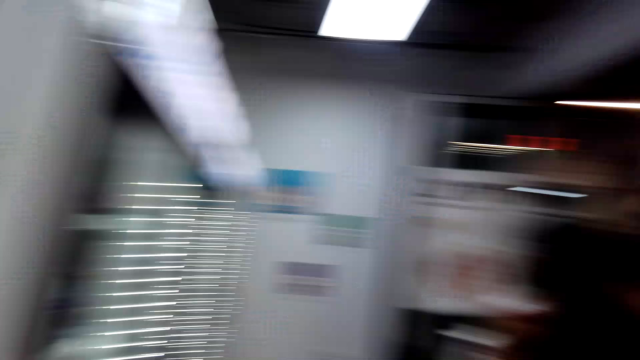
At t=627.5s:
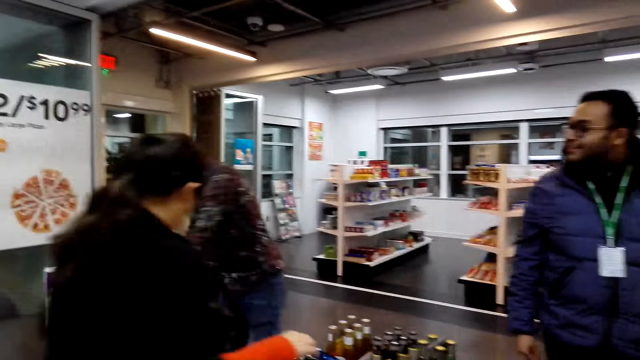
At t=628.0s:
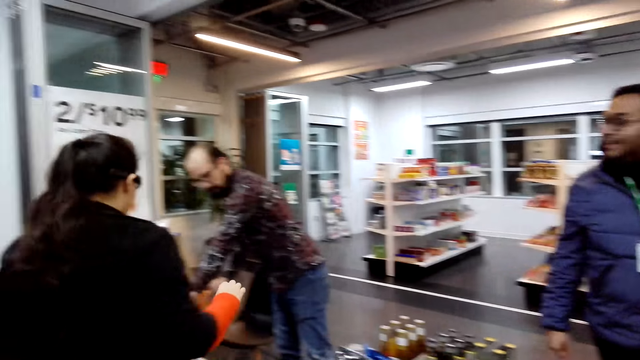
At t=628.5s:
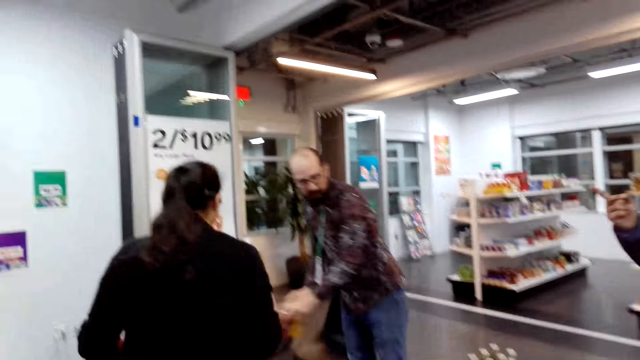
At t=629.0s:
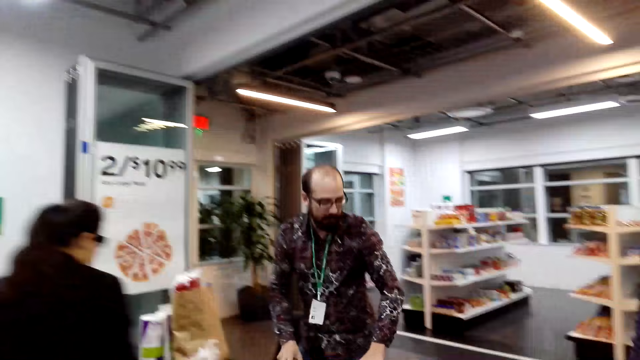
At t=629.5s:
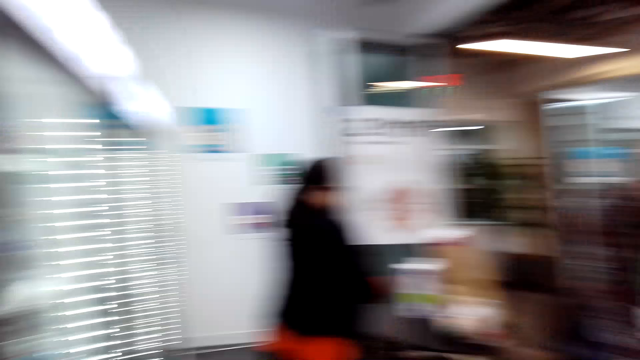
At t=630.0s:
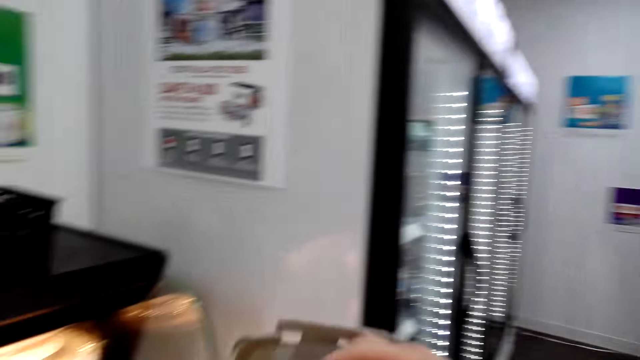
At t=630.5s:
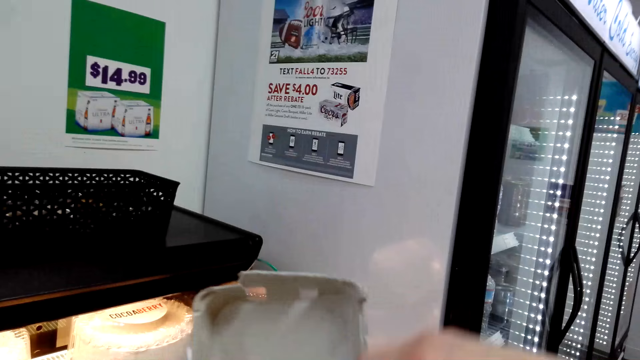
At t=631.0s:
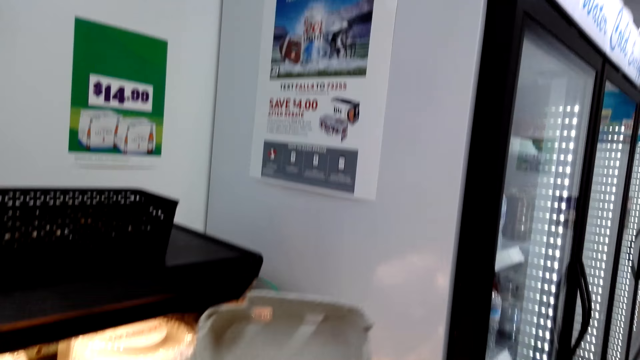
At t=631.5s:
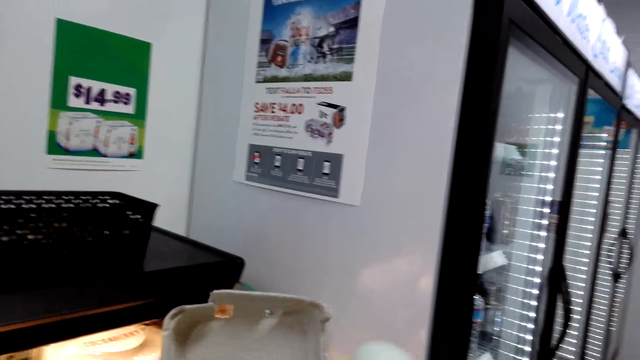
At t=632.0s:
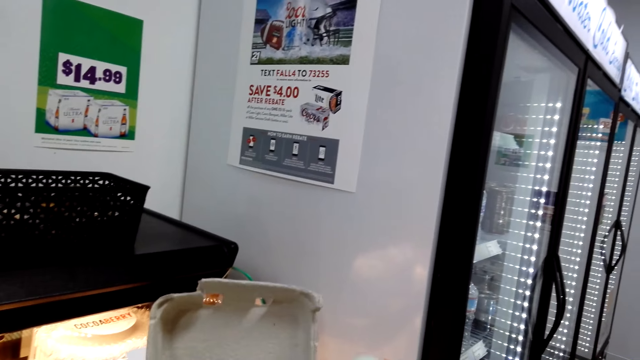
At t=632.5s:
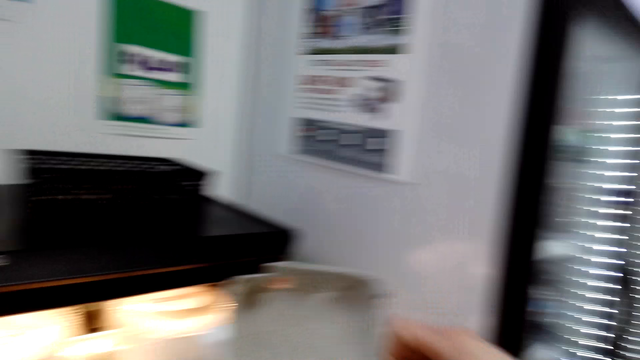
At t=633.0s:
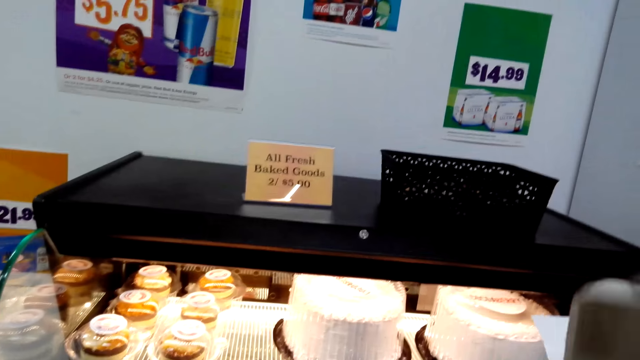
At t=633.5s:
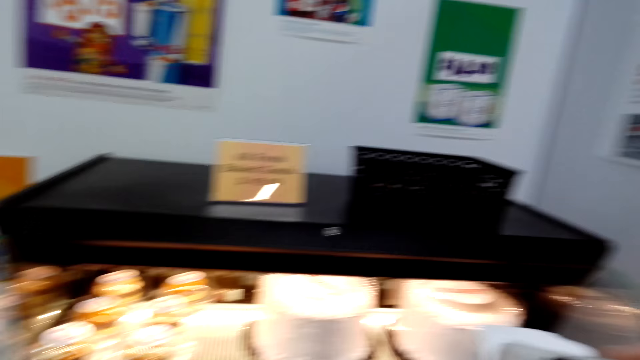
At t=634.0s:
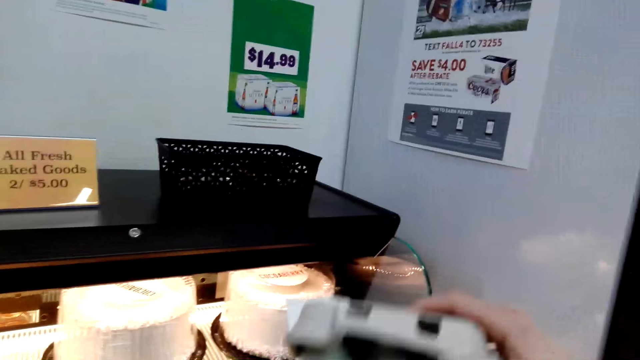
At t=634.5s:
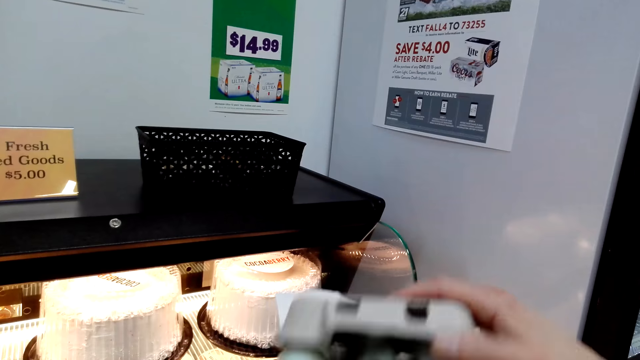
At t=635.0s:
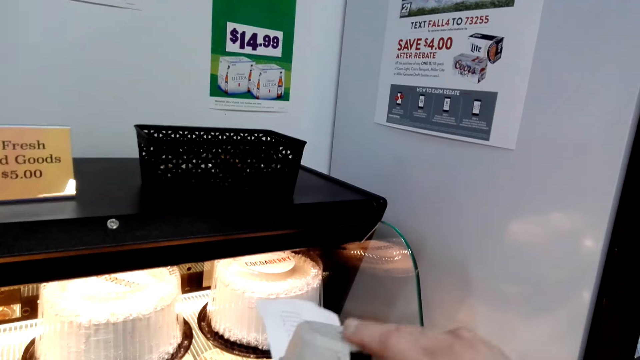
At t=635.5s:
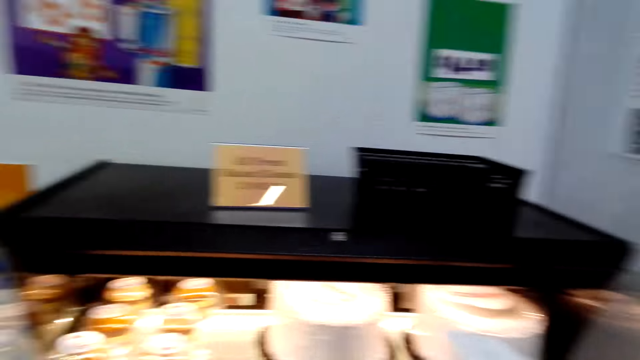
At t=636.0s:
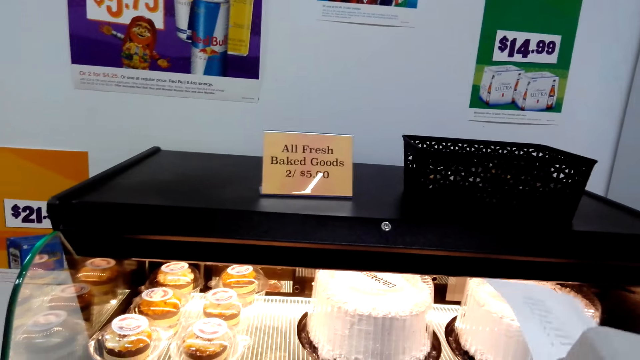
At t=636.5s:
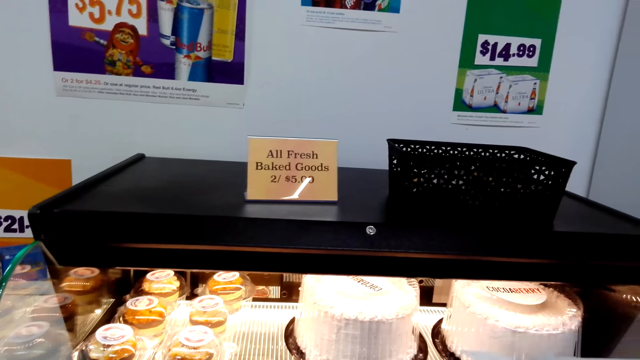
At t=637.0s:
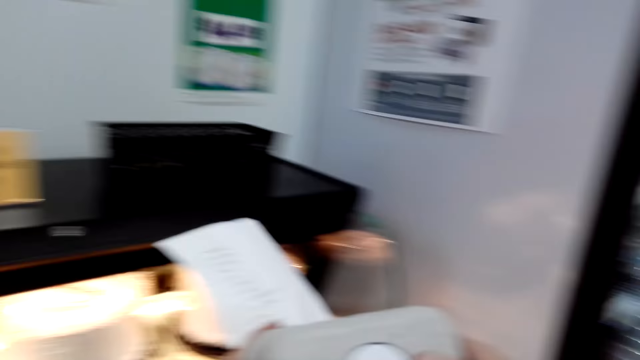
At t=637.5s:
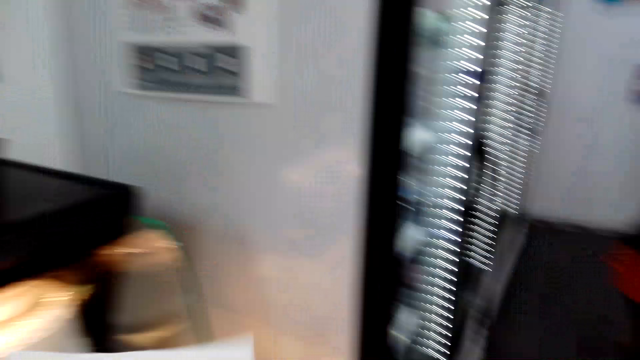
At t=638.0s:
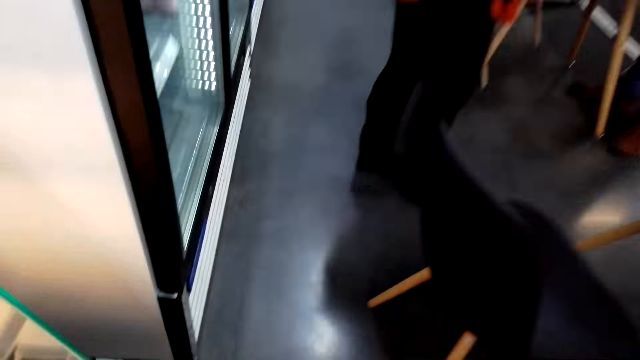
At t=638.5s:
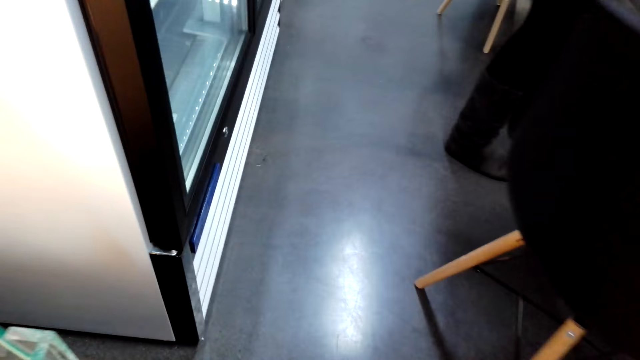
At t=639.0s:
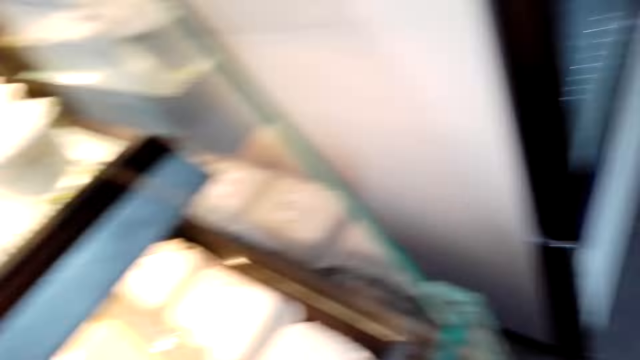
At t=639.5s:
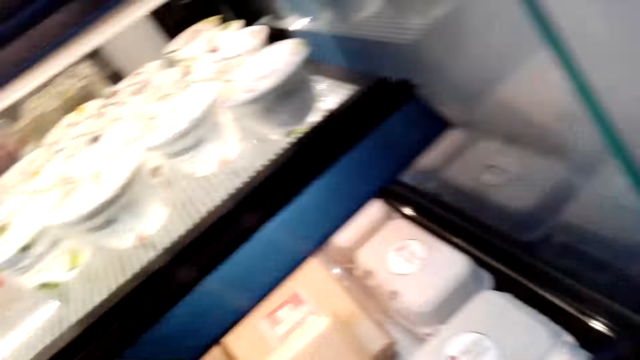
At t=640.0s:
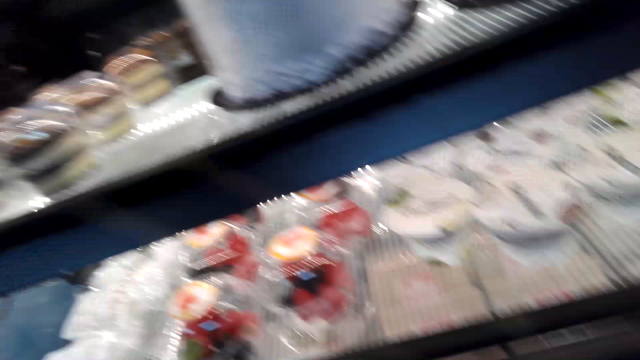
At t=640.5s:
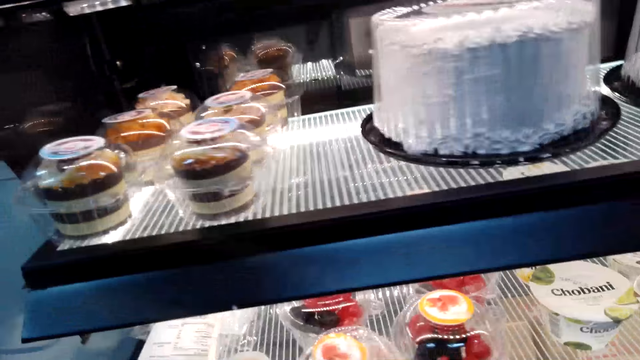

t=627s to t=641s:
The camera wearer walks around. A woman walks around. A man moves the hands. The camera wearer walks around, moves the hand, and looks around. They open the egg dish and close the egg dish. They look around, read the menu, and walk around.

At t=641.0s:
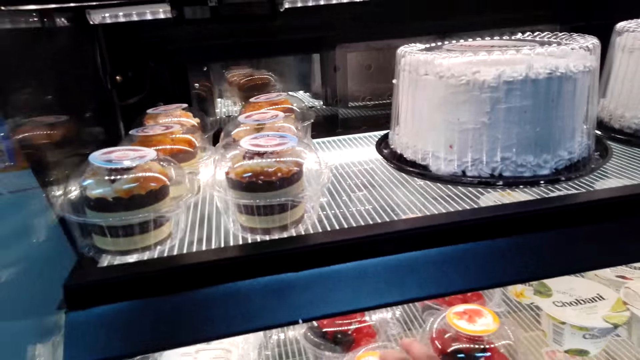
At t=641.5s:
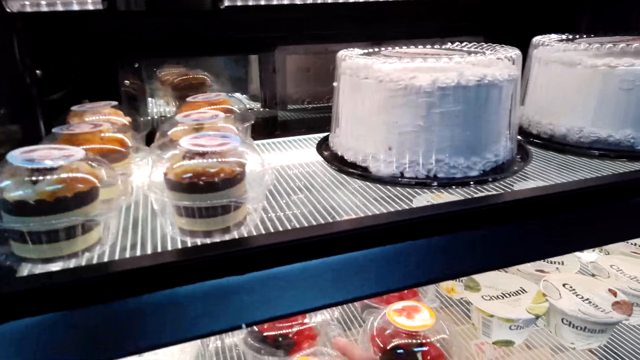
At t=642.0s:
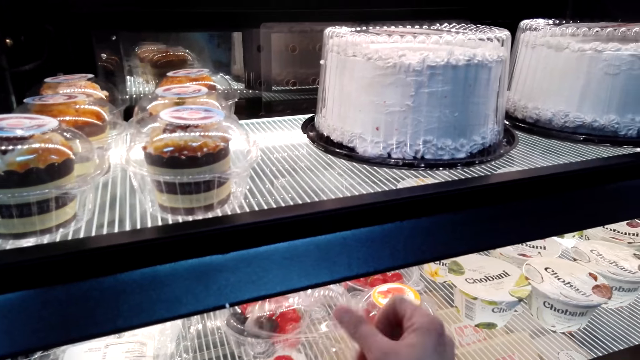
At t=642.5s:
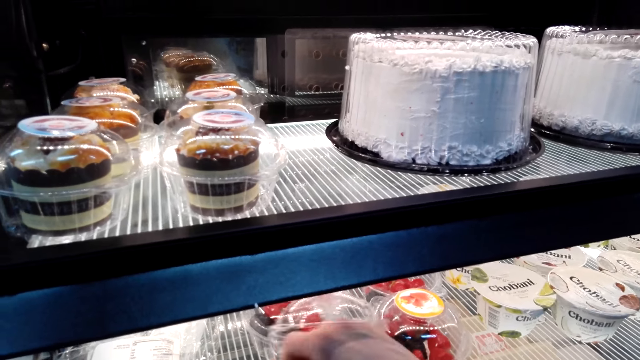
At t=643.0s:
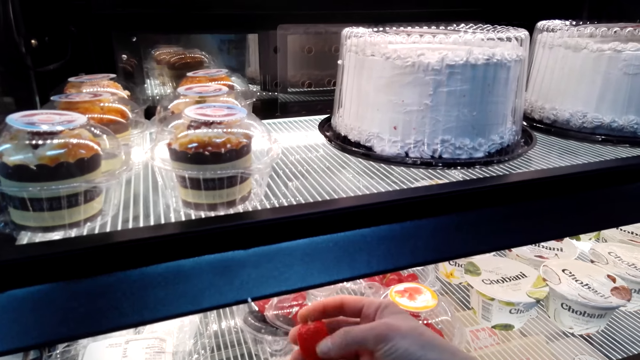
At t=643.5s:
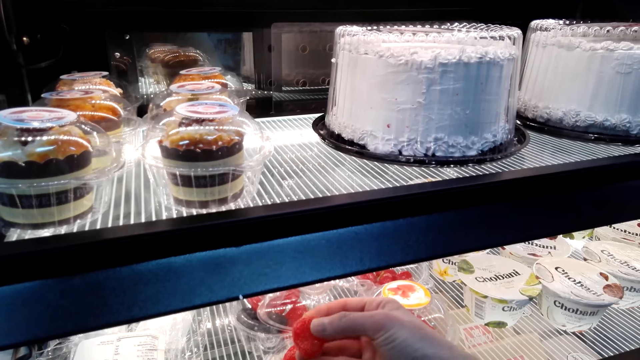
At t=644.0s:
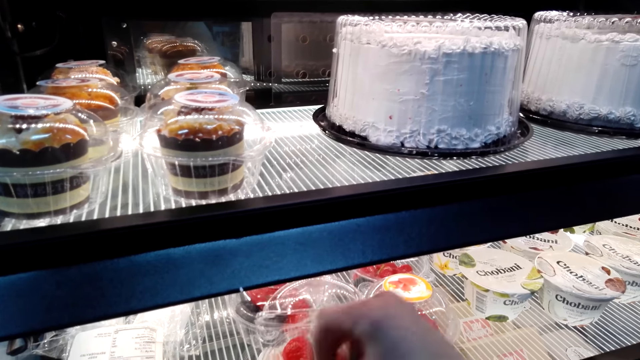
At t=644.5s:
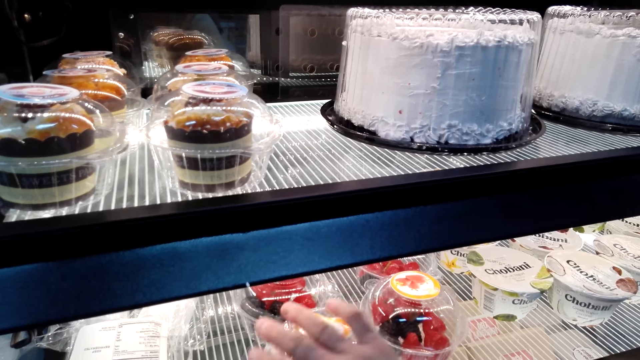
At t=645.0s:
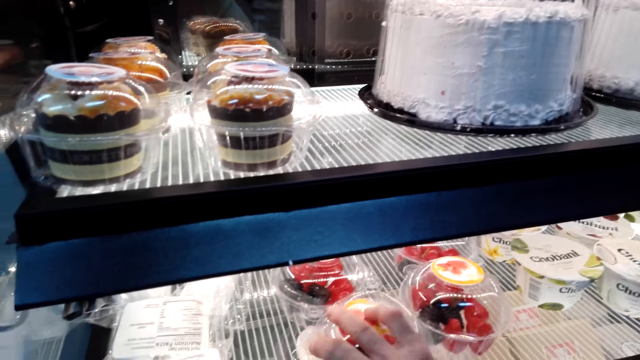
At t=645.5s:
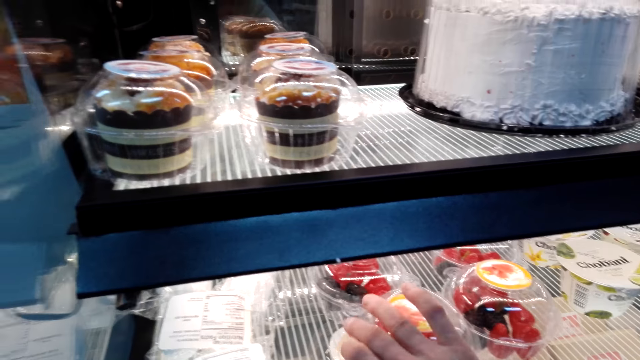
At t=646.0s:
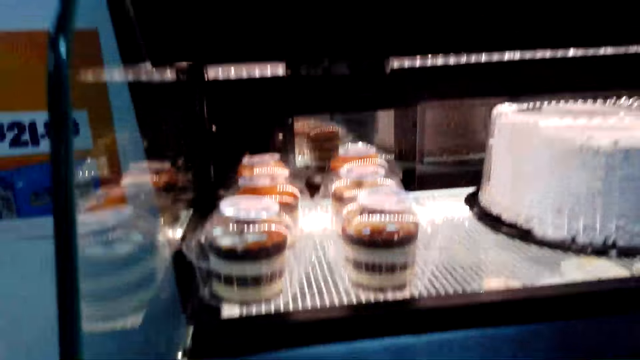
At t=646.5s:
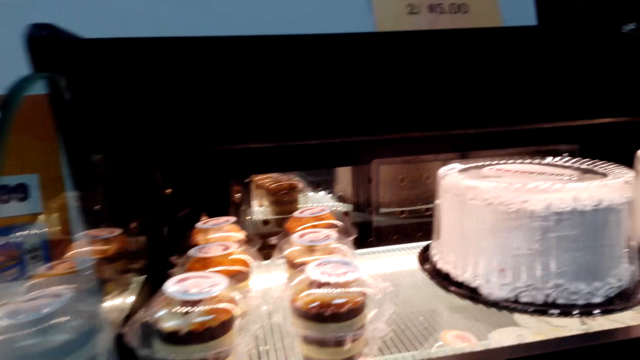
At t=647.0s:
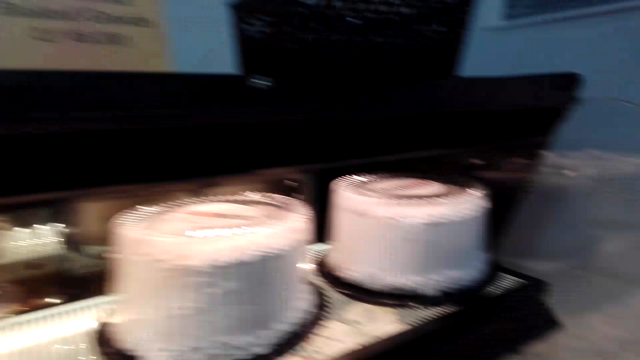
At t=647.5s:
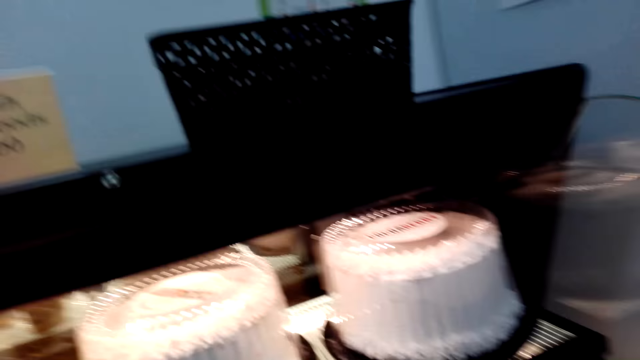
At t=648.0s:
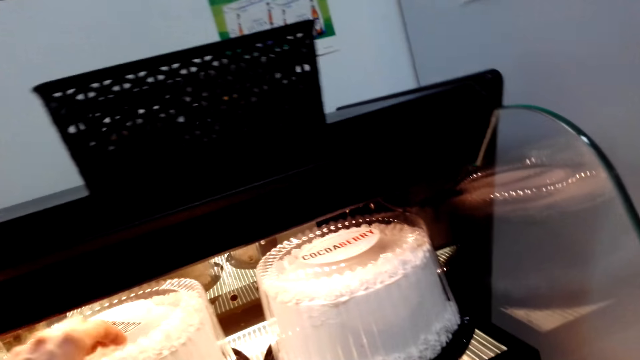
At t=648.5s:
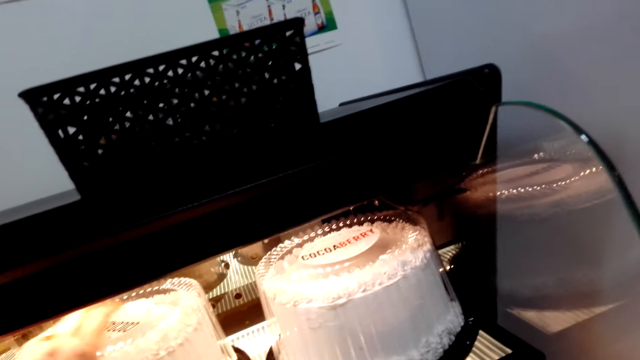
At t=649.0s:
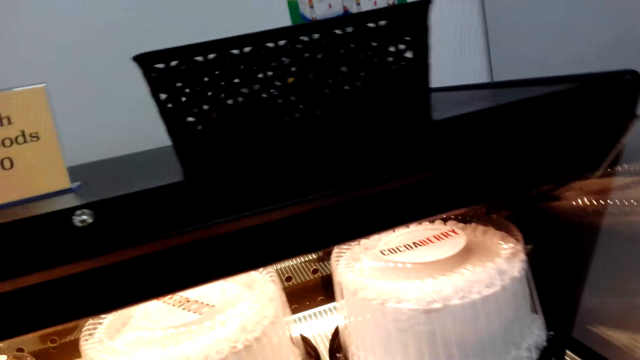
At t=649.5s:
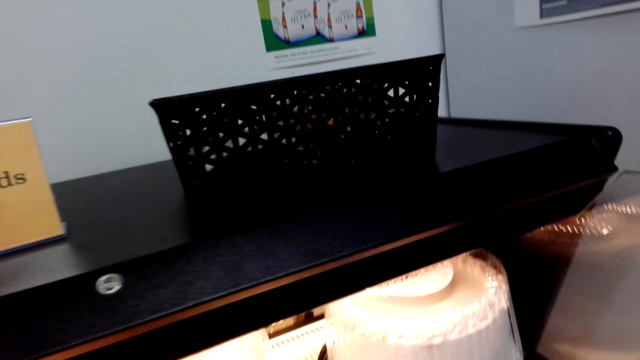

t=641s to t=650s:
The camera wearer picks up the strawberry or fruit. They drop the fruit, close the container, and look around.
